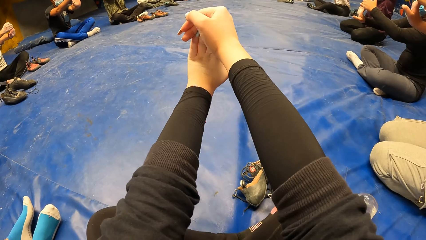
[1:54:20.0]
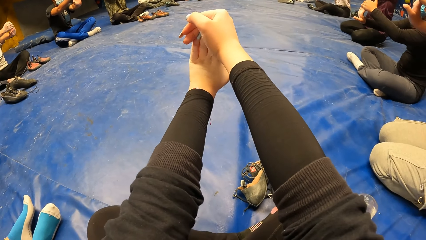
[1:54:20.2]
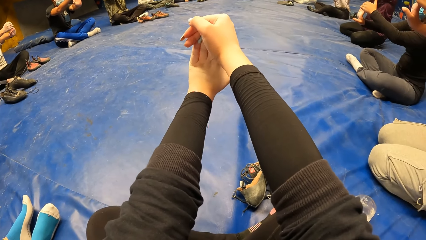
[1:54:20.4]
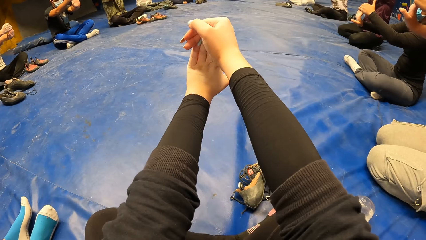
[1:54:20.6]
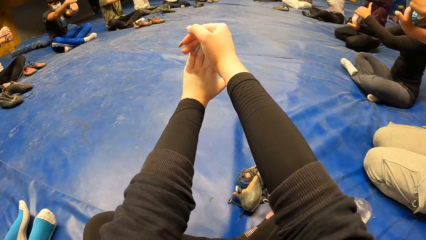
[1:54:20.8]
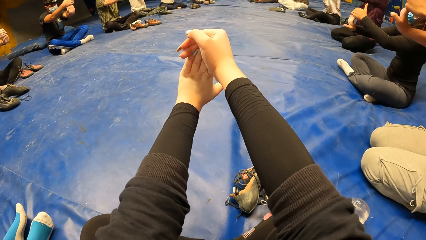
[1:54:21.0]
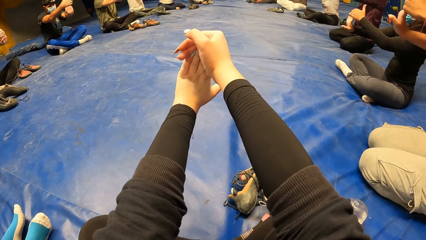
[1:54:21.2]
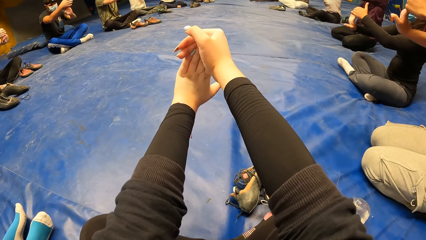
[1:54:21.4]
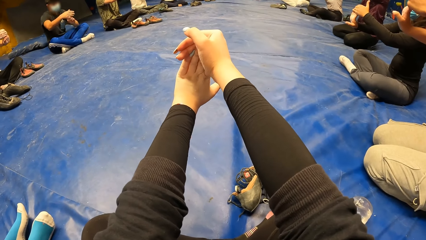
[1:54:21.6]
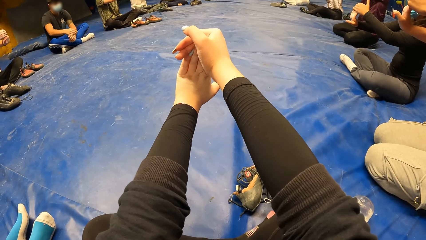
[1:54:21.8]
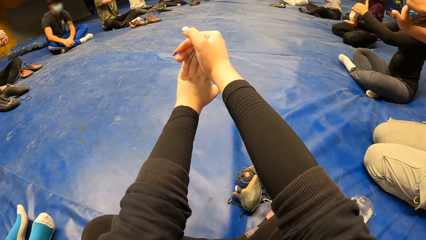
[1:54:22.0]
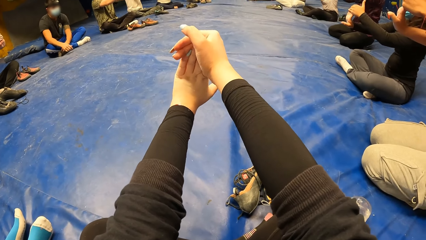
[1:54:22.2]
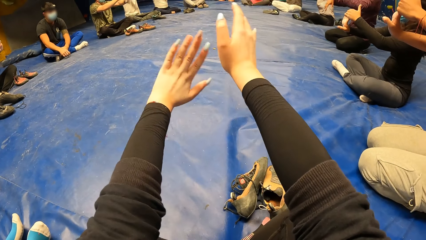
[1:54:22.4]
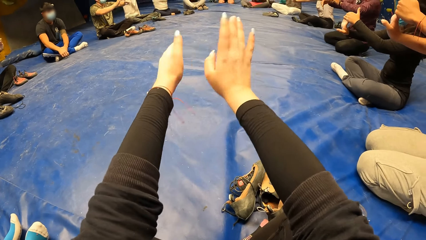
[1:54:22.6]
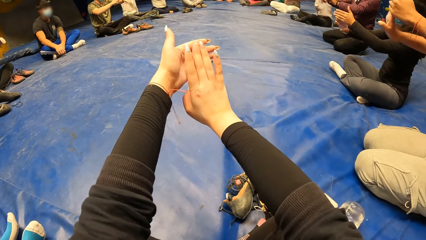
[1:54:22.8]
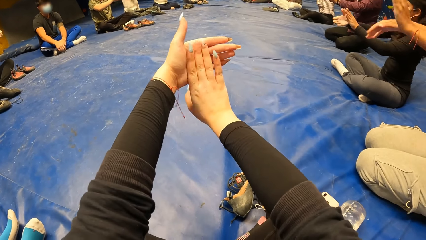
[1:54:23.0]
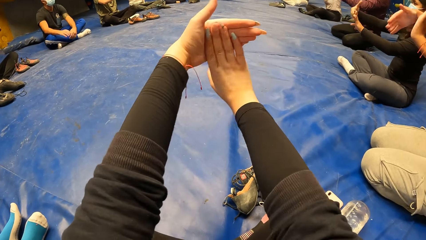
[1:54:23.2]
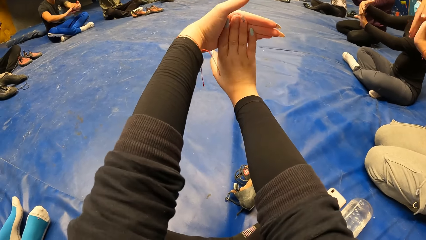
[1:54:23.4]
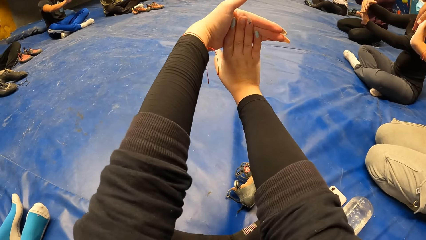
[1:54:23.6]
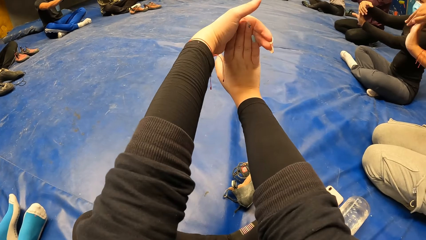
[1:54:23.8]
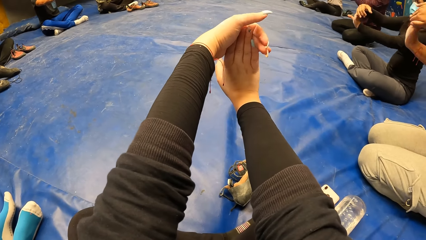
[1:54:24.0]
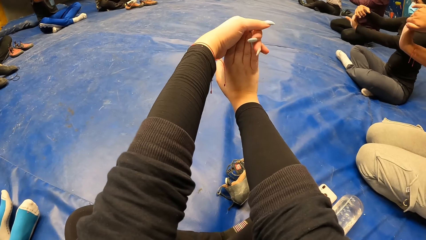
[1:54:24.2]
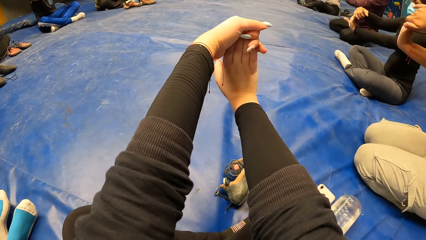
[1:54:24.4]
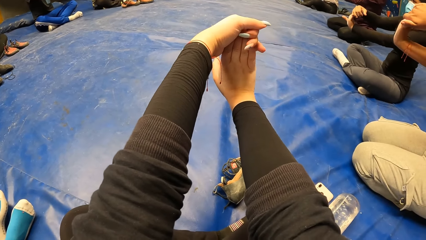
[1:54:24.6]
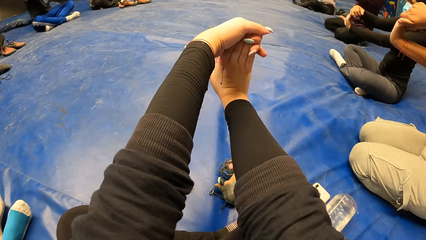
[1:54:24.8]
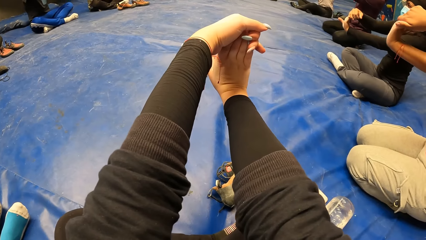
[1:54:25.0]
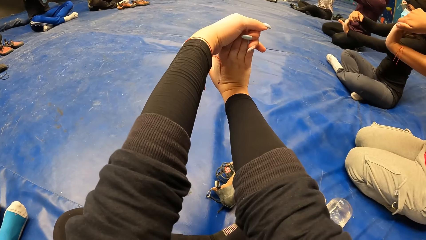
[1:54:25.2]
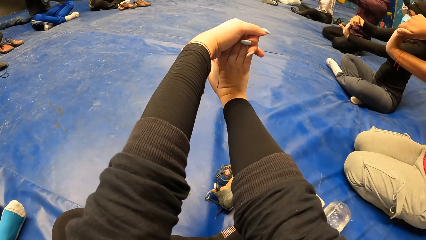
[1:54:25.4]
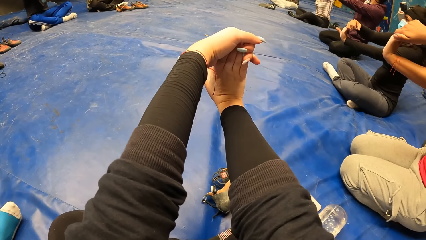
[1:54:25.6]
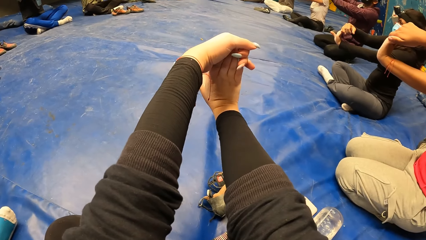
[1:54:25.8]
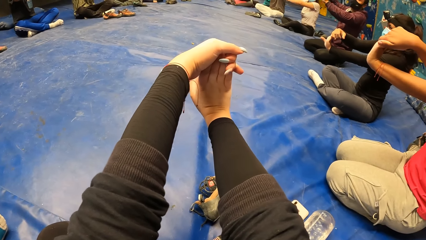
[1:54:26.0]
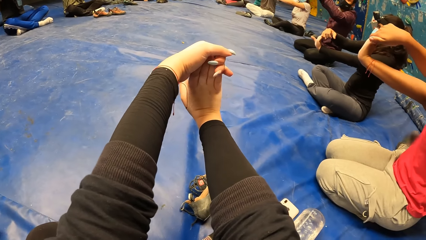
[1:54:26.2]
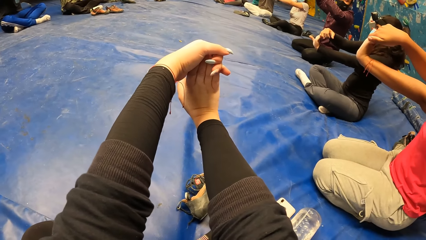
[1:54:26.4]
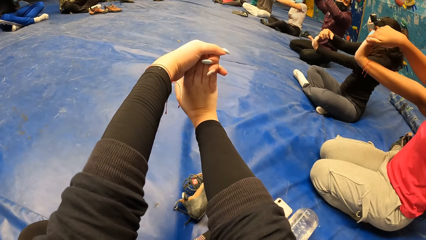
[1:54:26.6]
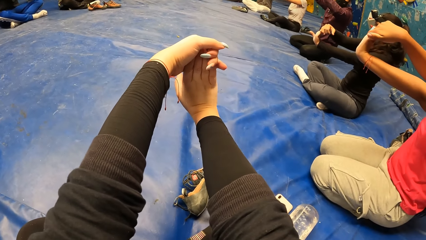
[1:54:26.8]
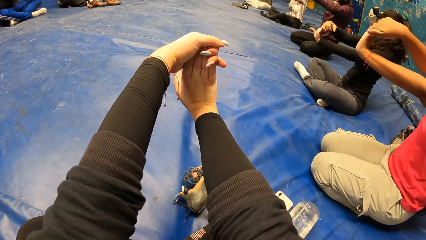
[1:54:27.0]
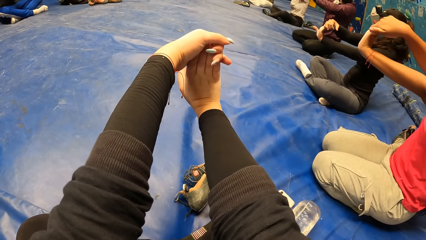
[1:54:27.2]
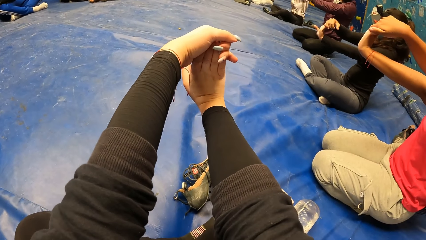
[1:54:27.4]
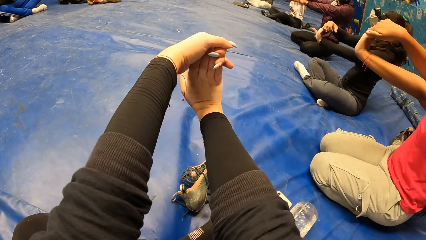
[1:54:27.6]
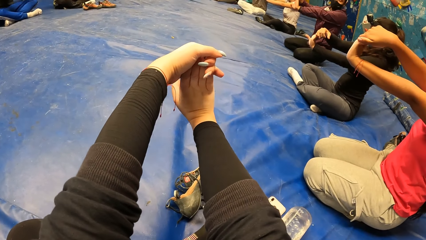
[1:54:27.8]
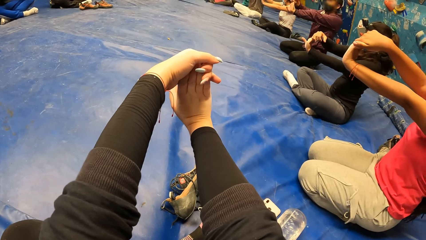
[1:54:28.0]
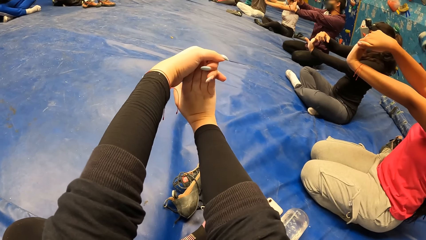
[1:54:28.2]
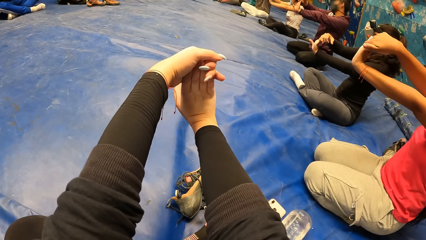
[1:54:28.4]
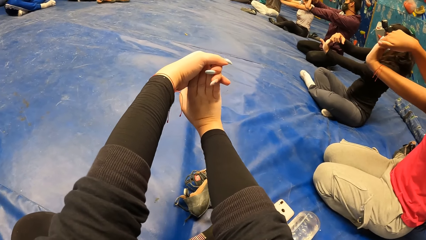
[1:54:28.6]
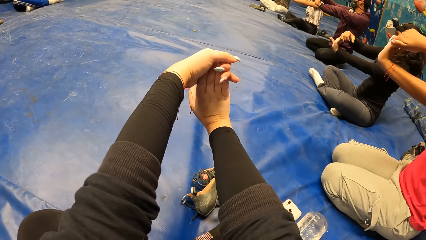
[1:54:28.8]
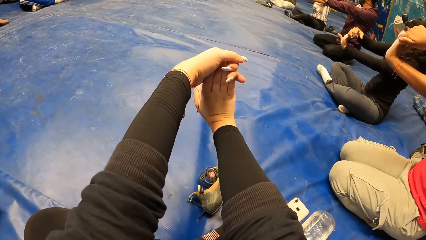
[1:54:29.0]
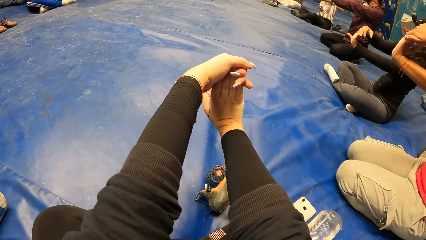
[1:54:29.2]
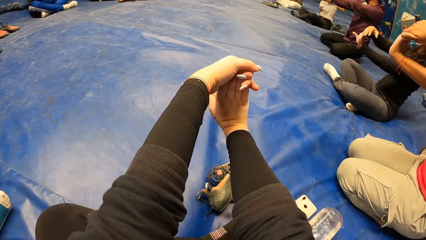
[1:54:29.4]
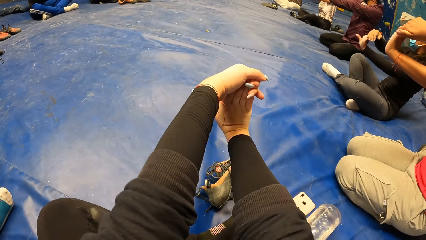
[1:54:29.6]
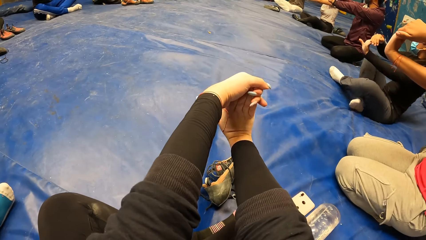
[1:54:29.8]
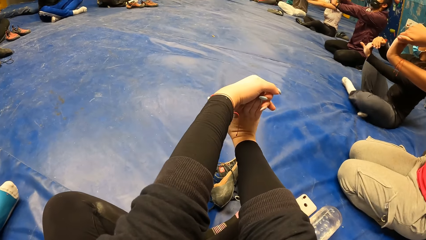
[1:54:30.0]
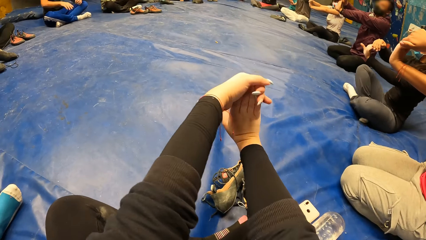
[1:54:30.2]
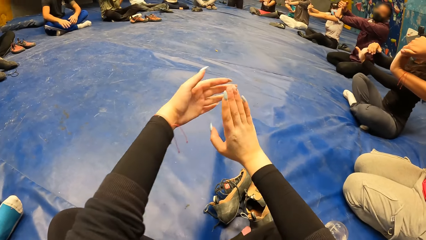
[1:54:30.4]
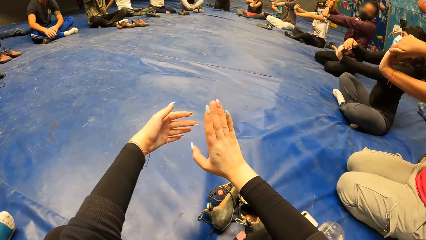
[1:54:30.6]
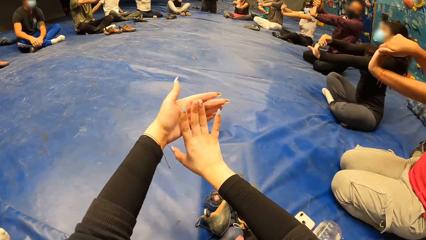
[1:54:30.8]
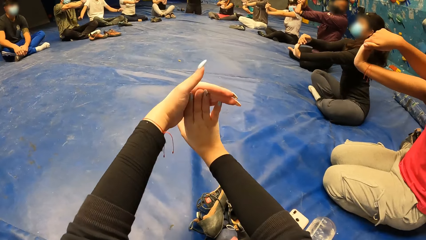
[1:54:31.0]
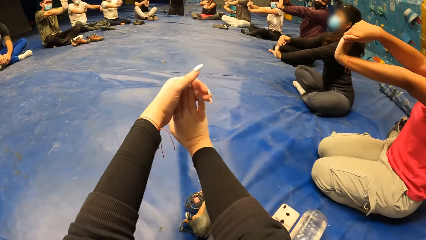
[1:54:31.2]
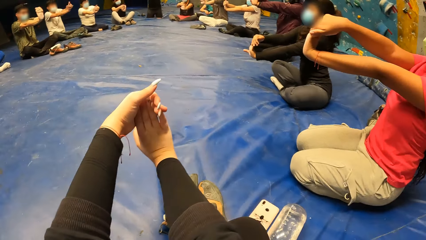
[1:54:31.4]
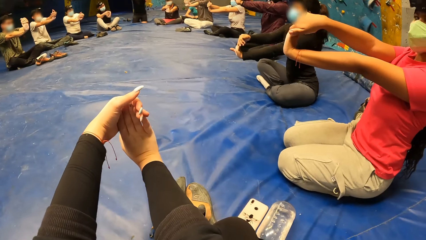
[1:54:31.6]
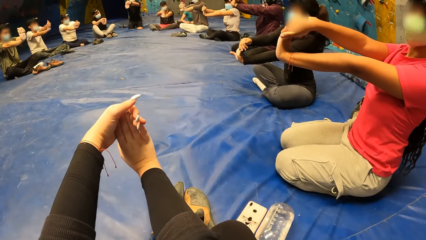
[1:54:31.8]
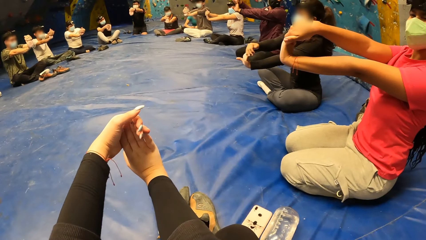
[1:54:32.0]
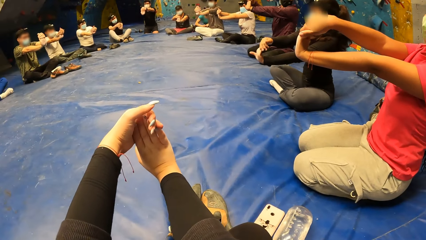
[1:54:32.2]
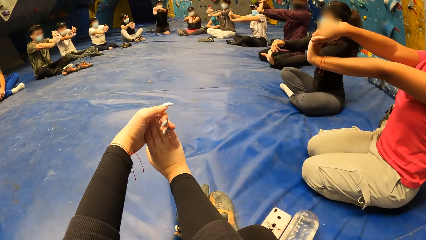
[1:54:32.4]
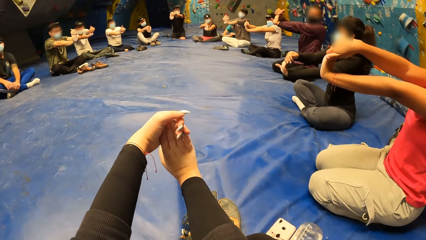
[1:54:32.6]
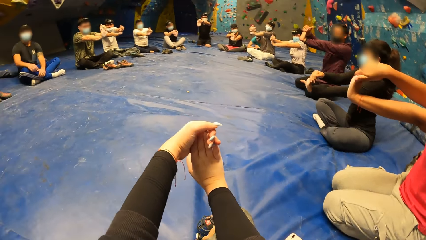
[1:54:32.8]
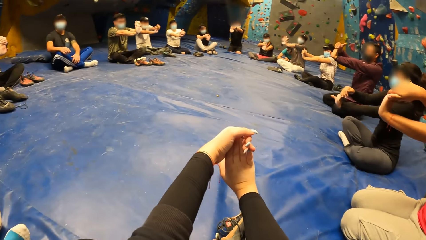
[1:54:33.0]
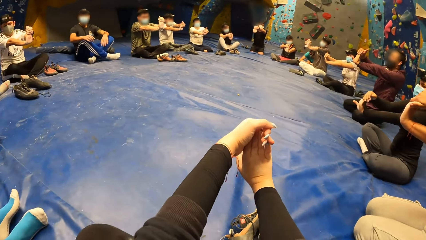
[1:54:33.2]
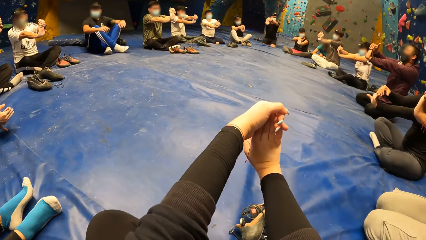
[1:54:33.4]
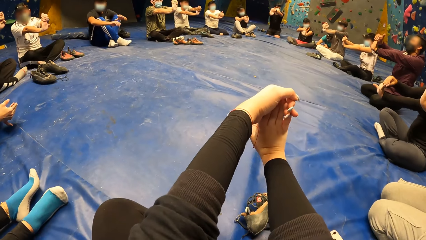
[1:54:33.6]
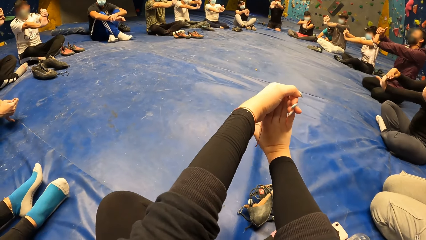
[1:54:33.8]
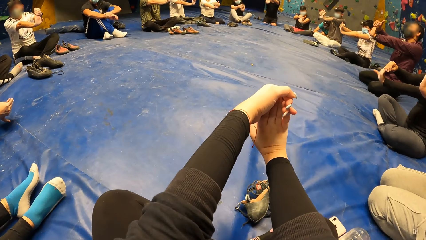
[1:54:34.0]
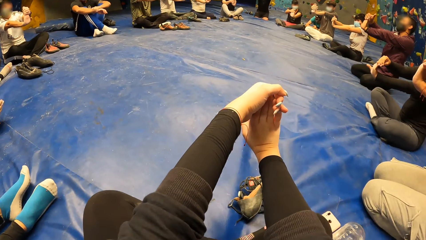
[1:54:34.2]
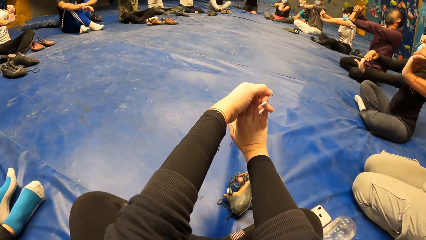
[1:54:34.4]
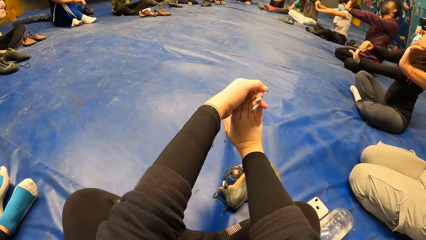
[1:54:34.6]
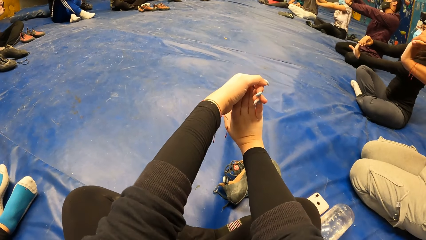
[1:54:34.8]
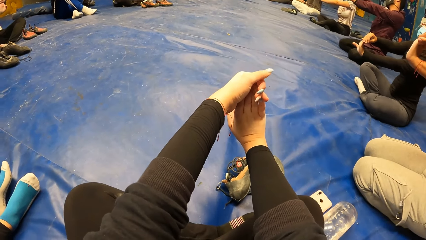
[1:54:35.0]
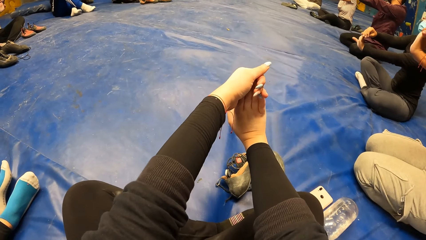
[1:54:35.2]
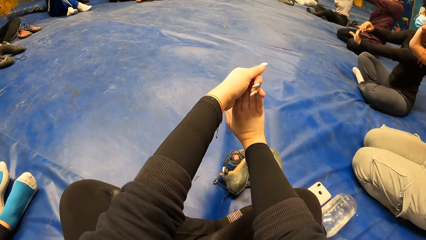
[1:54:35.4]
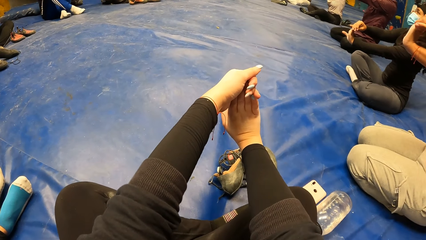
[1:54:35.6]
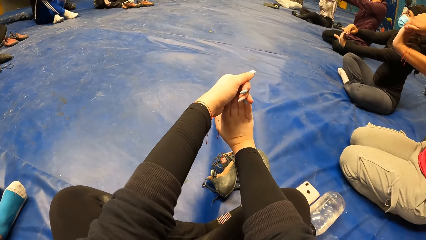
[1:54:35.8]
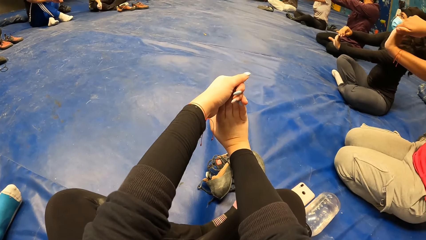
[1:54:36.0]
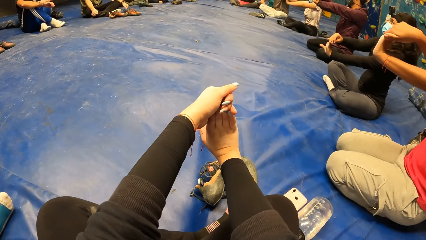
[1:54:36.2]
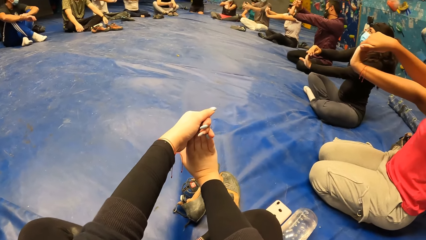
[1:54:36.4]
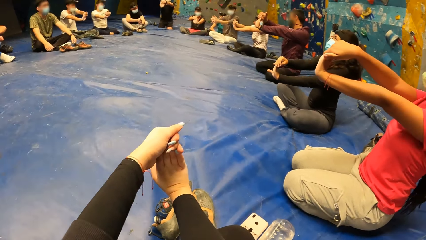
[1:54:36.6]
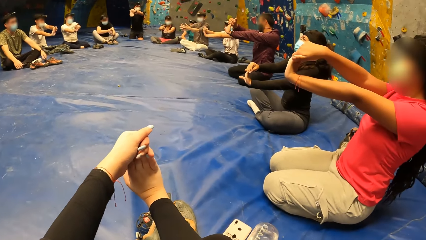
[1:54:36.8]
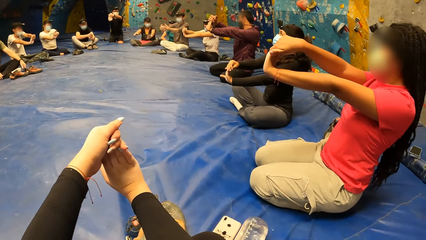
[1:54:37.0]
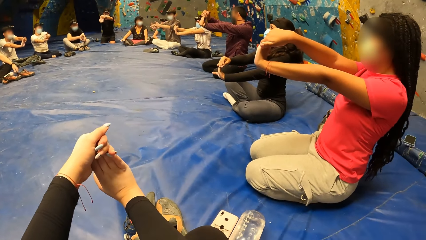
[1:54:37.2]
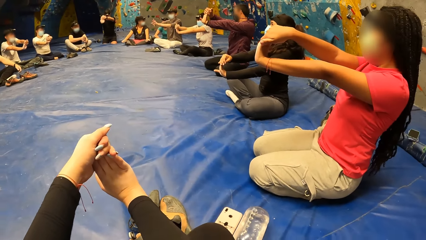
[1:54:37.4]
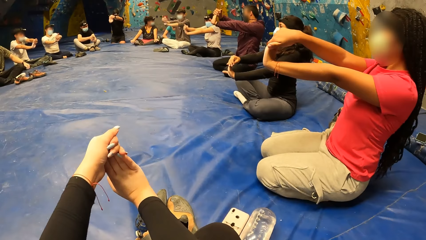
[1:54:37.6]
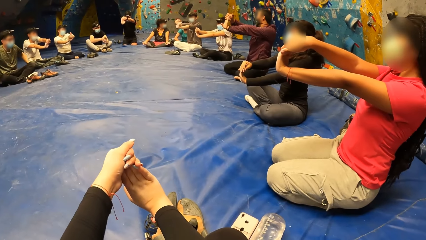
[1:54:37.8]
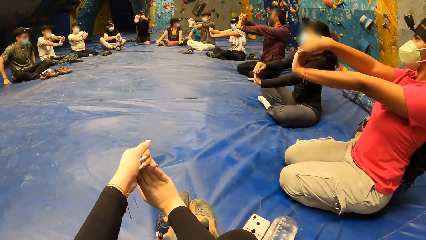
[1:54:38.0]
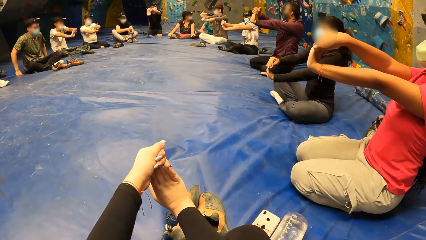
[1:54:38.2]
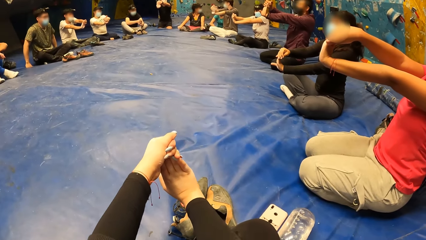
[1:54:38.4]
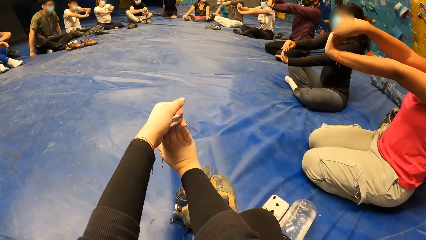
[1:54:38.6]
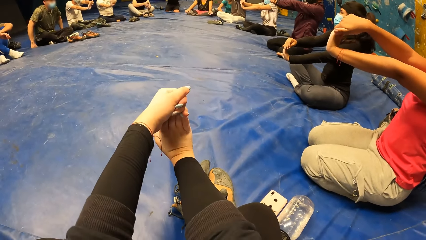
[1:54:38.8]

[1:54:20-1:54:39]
The camera wearer moves the hands. She bends her right fingers with her left hand. The woman bends her left fingers with her right hand. The camera wearer holds the hands. She moves the hands.
